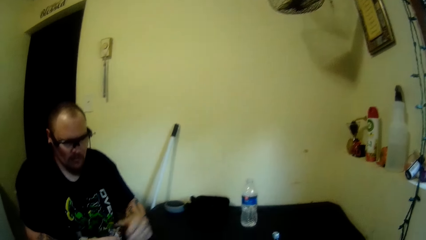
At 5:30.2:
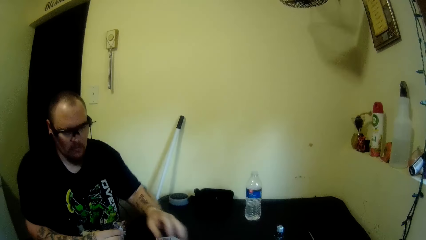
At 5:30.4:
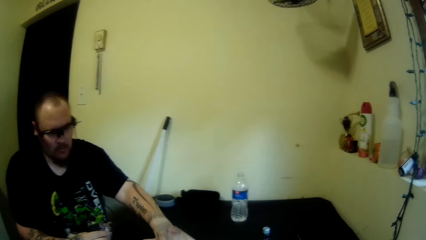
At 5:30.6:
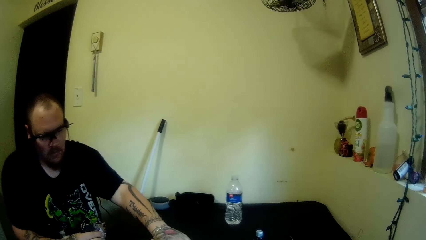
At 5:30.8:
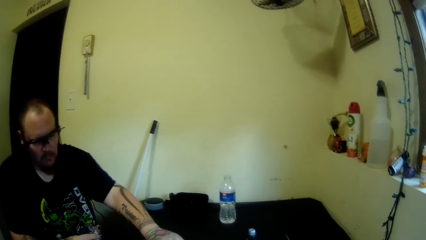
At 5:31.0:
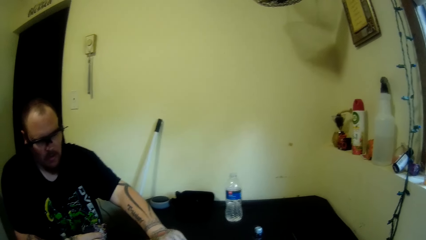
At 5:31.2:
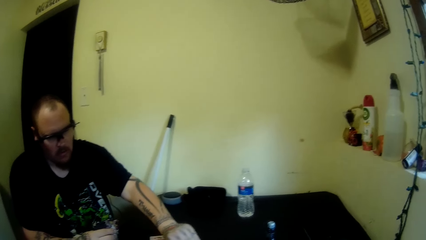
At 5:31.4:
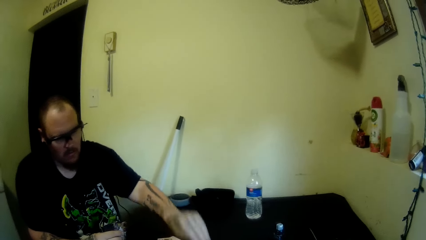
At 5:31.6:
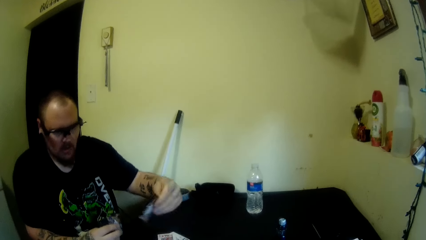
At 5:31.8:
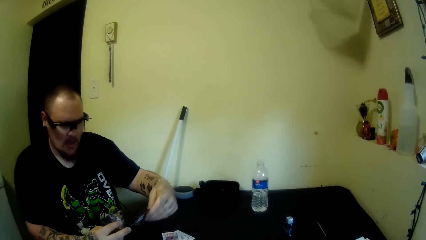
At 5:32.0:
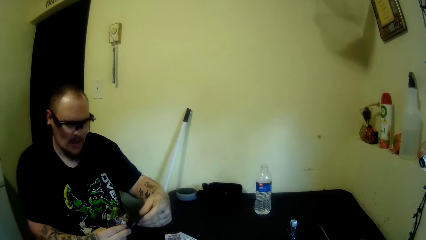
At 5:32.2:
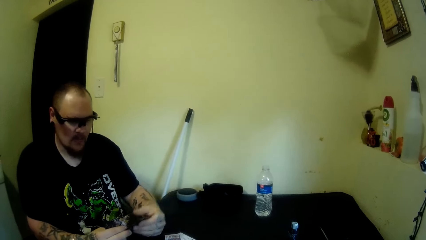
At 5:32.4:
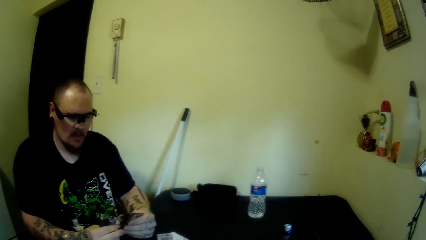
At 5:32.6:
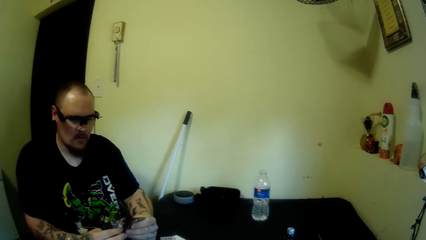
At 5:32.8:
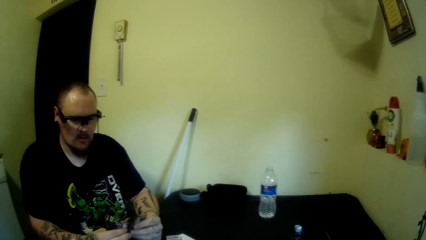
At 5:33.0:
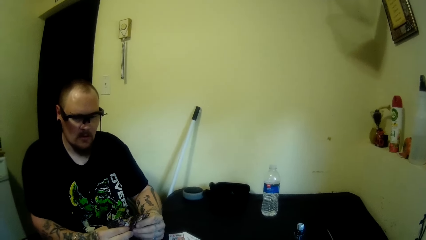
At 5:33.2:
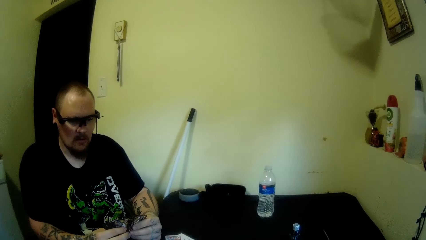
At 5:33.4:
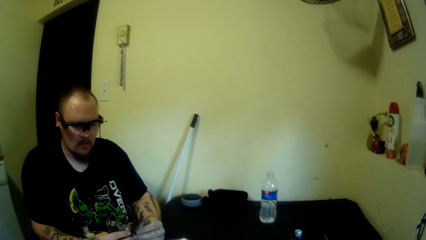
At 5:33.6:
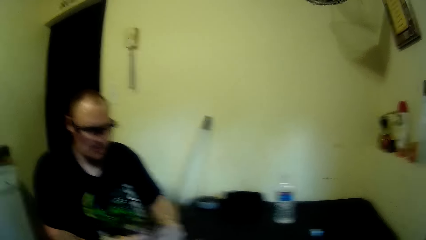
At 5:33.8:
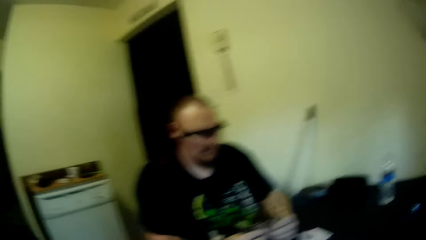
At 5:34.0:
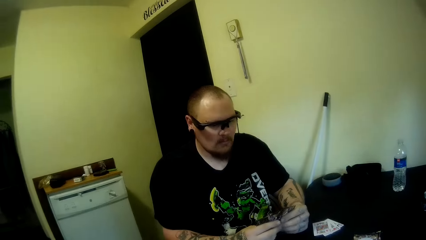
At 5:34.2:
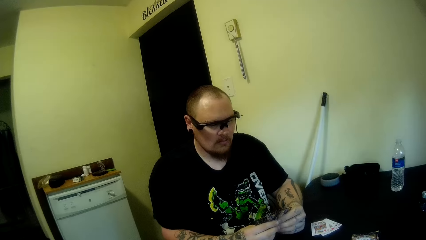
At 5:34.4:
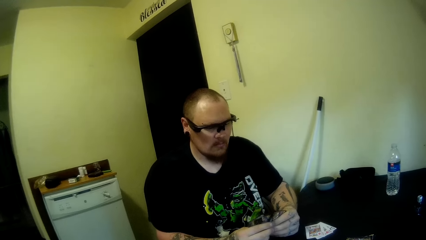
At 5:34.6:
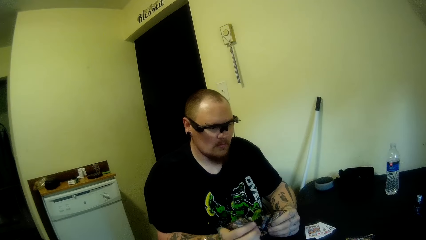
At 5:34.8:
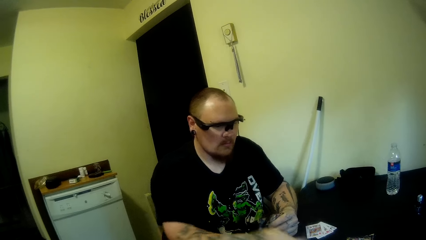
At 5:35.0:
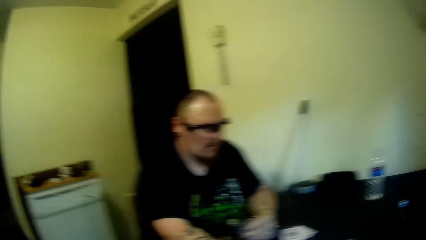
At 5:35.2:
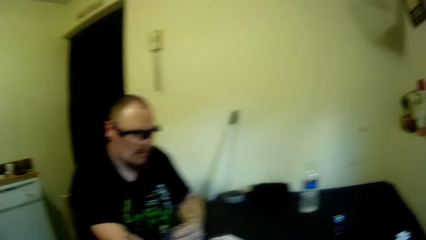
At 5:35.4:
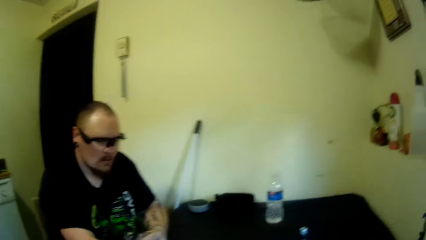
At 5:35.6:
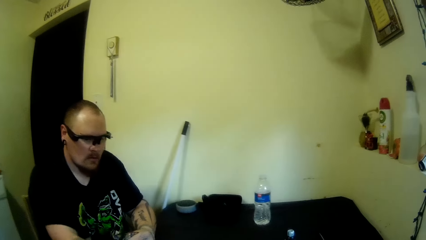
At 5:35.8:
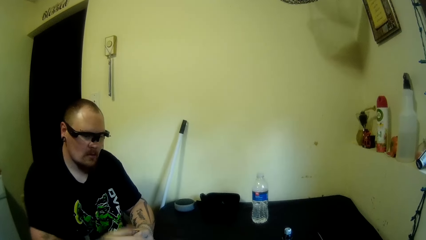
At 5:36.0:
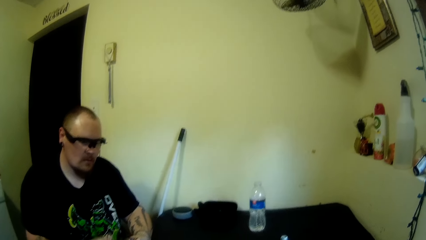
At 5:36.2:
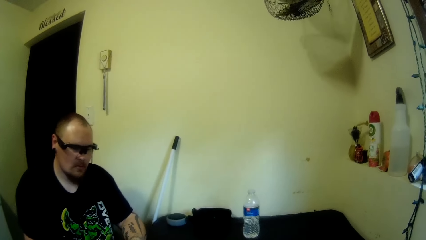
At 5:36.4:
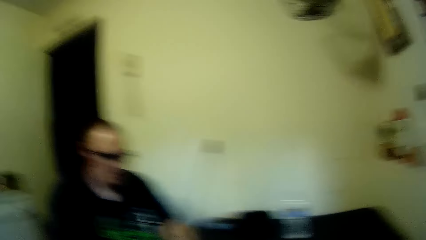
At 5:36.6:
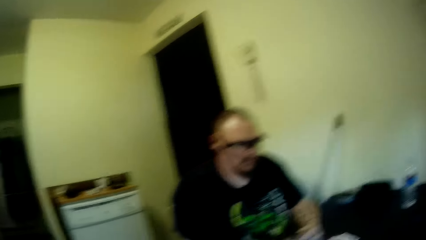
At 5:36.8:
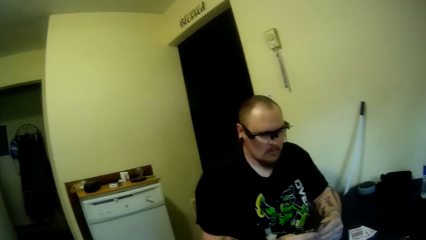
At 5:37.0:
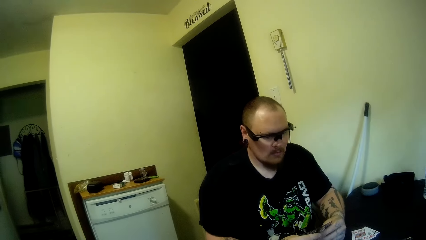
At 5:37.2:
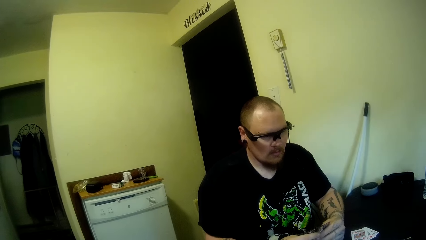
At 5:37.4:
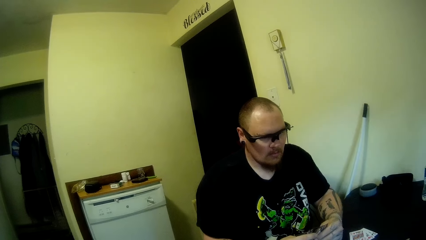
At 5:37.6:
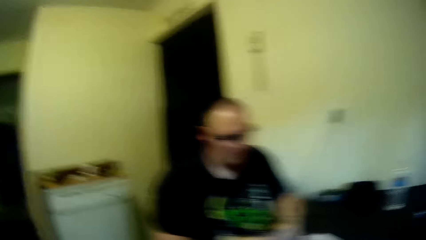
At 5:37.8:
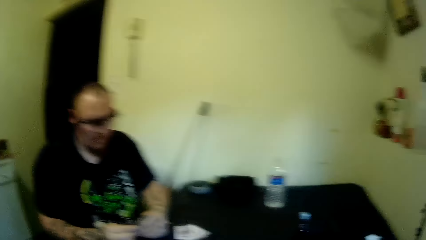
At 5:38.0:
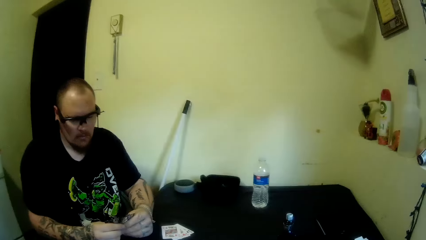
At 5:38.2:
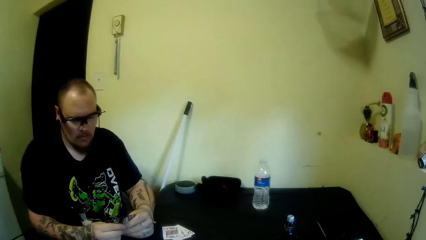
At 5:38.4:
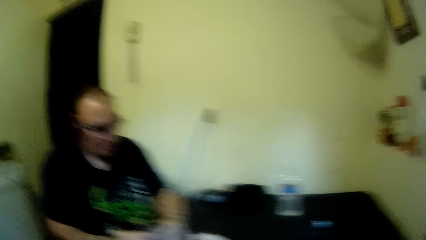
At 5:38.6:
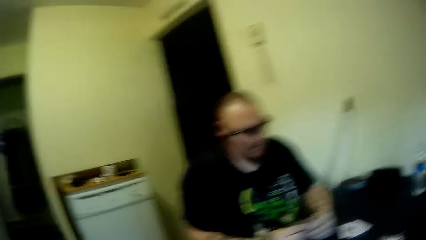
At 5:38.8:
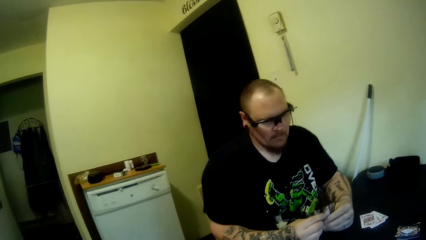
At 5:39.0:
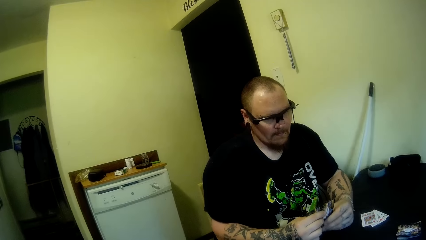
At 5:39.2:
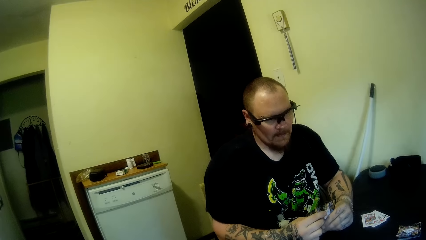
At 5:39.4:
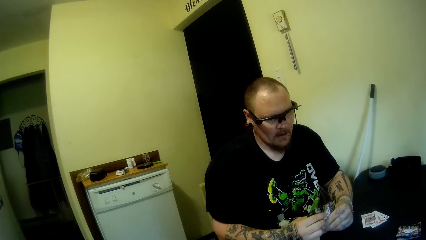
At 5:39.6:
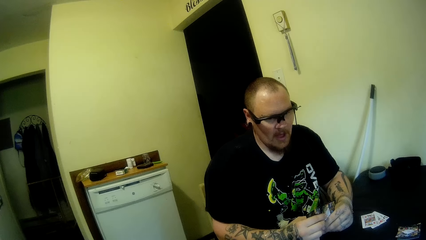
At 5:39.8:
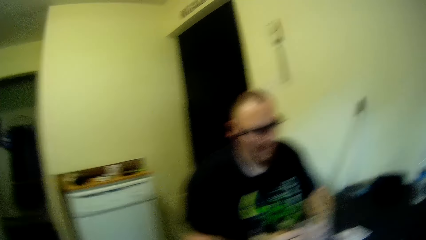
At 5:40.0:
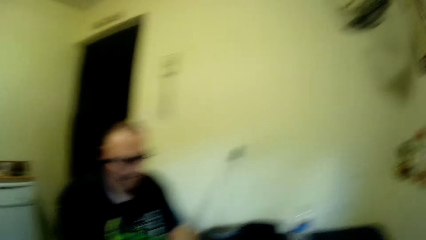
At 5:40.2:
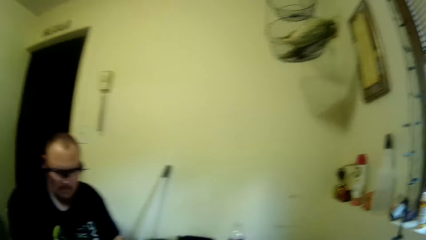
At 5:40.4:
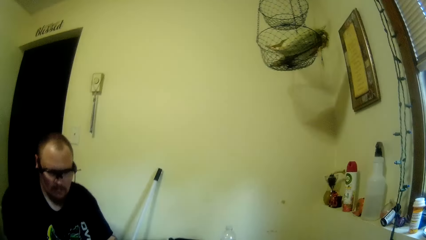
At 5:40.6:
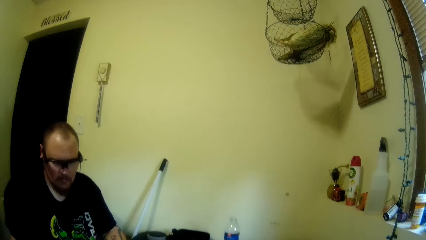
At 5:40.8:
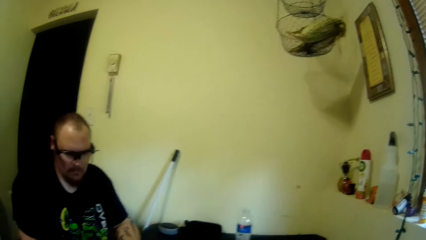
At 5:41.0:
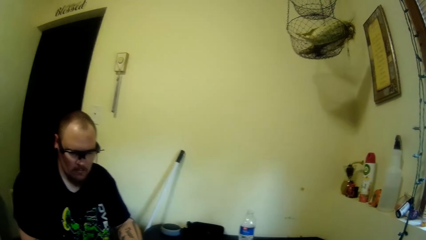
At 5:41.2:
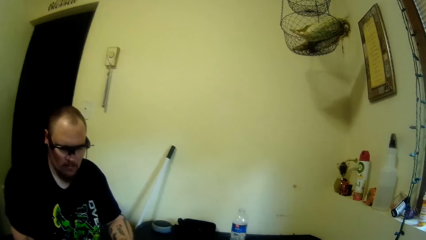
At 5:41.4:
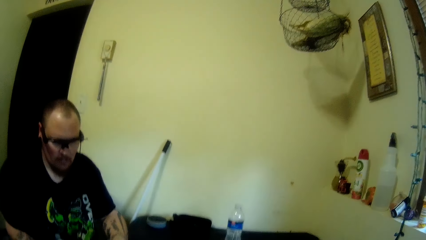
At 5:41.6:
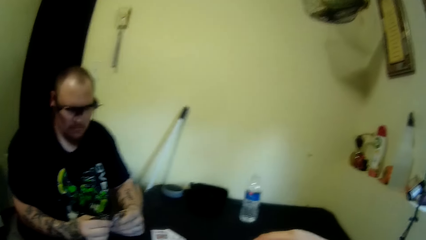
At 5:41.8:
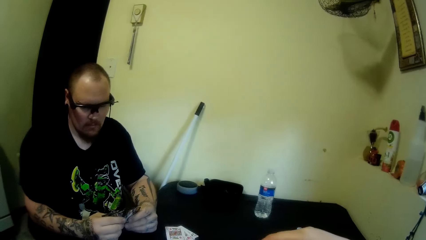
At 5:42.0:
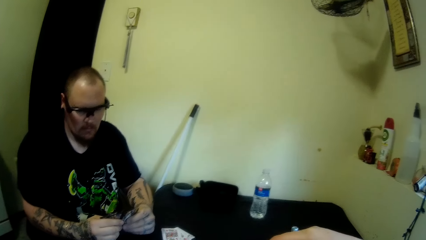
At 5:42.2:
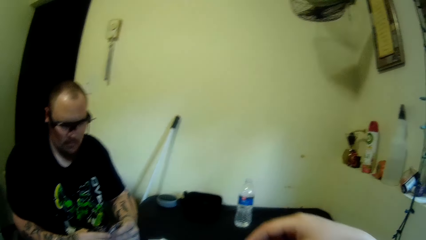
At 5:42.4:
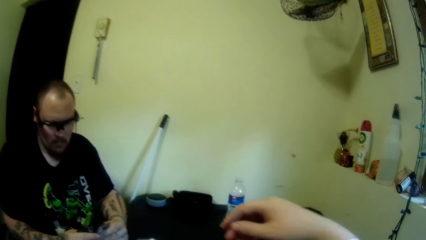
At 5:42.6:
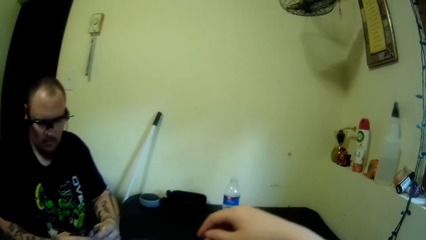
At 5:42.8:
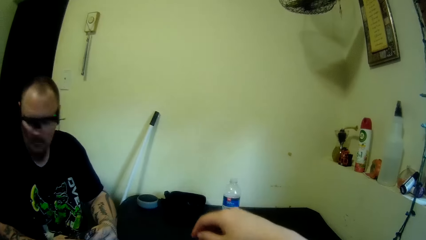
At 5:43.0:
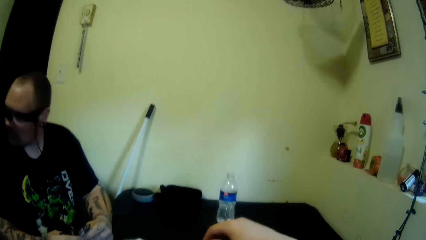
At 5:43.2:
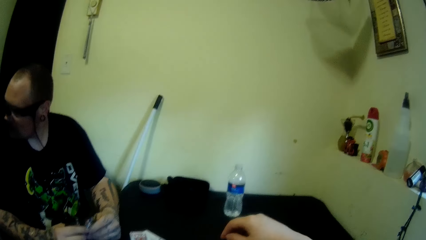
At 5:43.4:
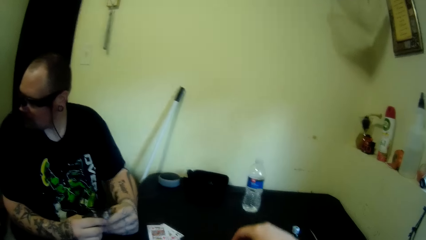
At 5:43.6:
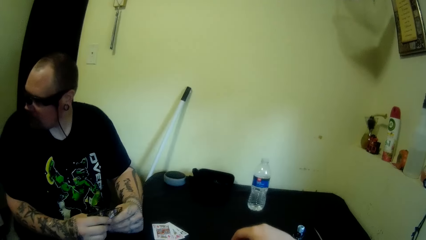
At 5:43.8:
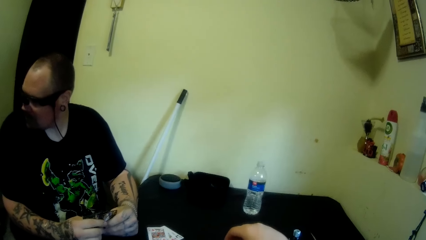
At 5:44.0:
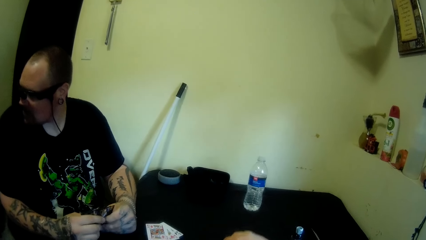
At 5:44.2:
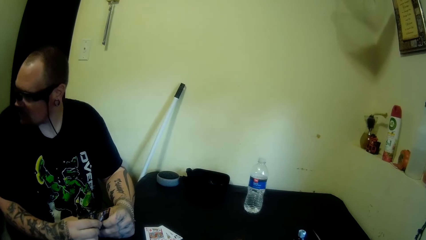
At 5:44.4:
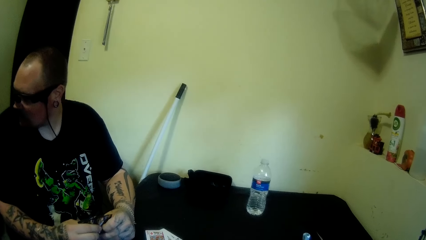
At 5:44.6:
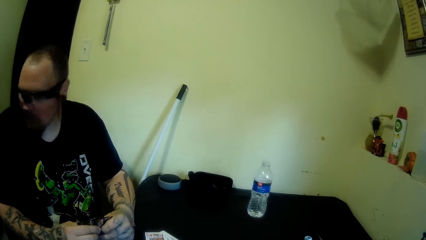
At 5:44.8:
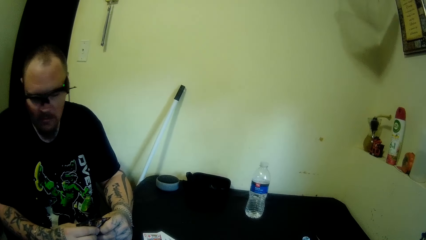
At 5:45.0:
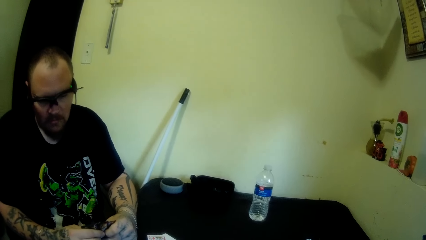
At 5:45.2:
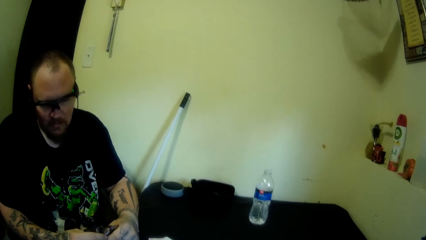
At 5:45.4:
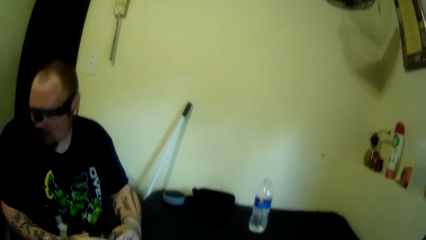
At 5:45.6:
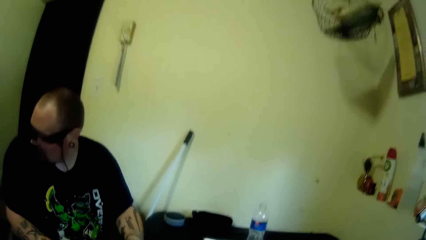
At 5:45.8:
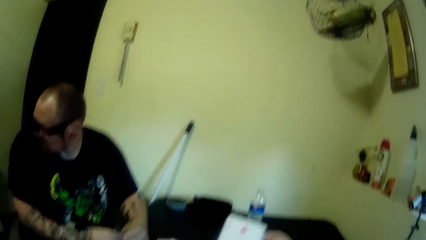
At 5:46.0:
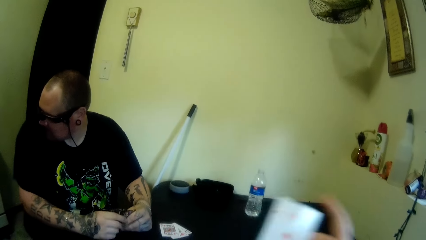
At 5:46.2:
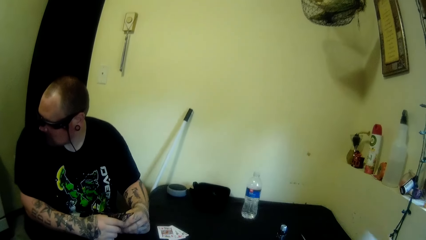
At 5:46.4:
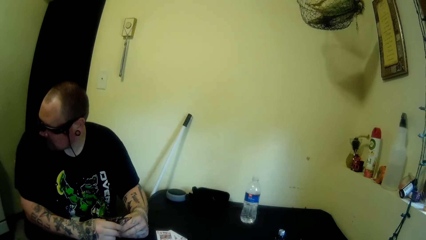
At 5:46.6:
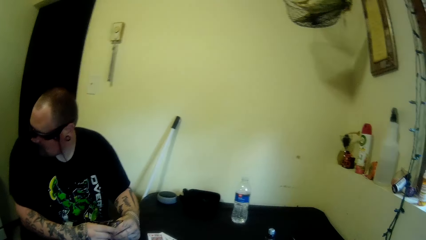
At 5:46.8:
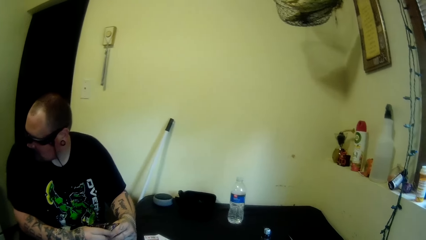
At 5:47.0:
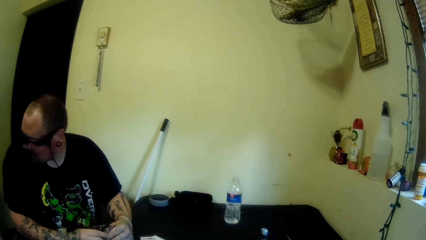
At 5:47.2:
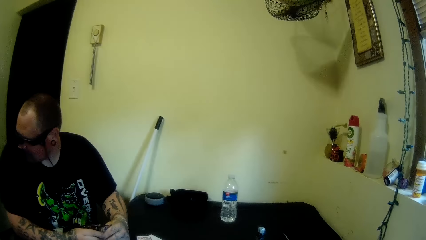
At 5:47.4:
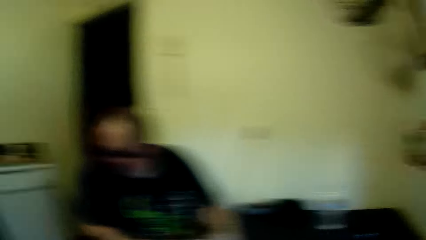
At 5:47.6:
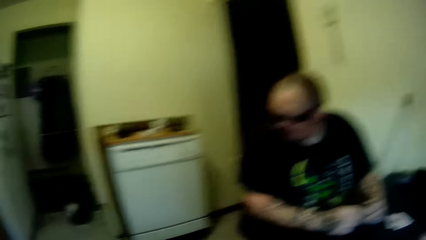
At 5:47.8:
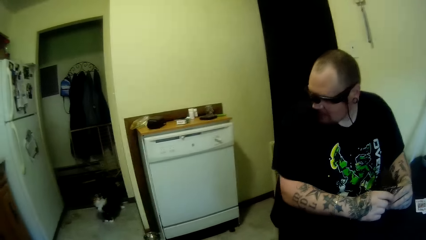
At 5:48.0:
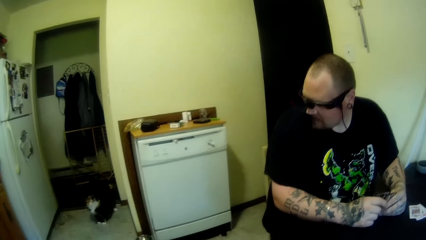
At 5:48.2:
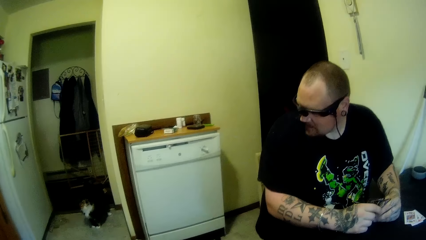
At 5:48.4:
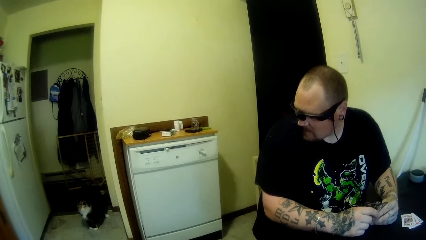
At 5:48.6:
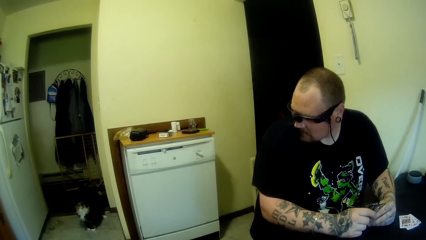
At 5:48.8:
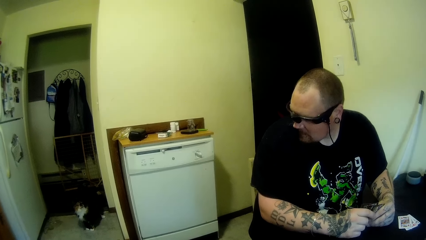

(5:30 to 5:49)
The man picks another card from the table with his left hand. He stares at the cards. He drops a card on the table with his right hand. He stares at the cards. The camera wearer stretches his hand to the cards on the table. He picks a card from the table with his right hand.
